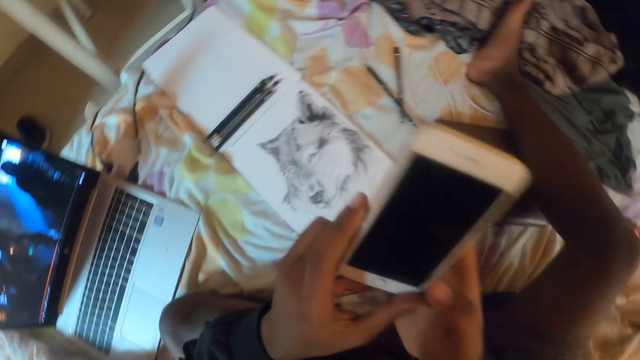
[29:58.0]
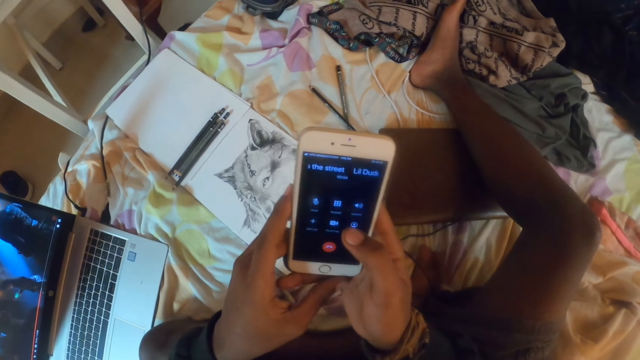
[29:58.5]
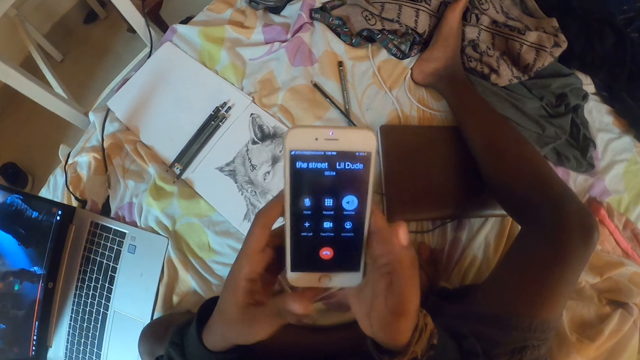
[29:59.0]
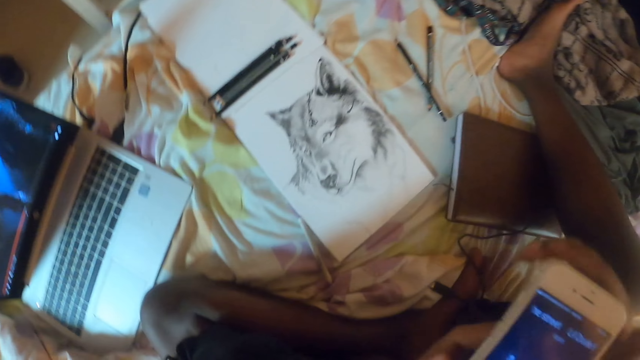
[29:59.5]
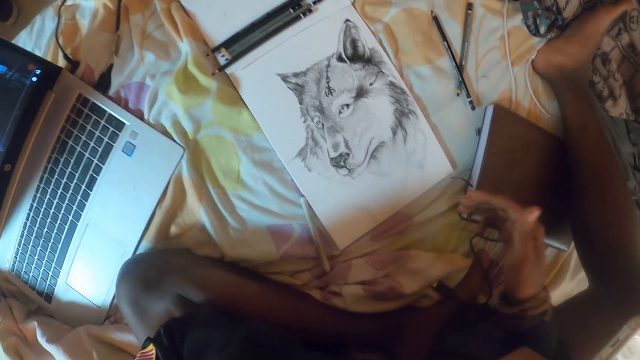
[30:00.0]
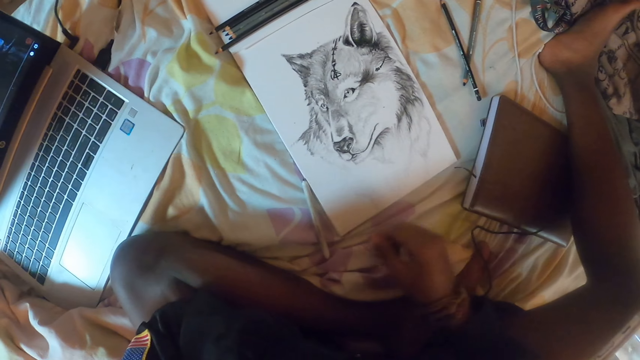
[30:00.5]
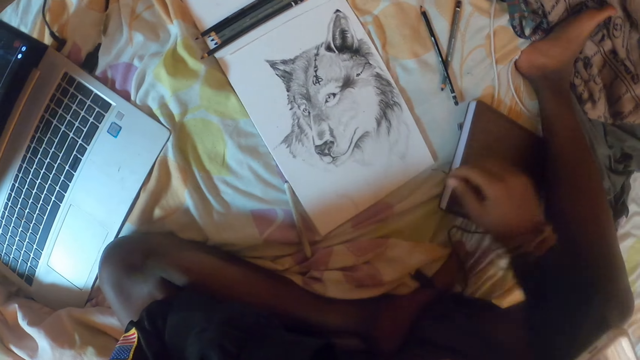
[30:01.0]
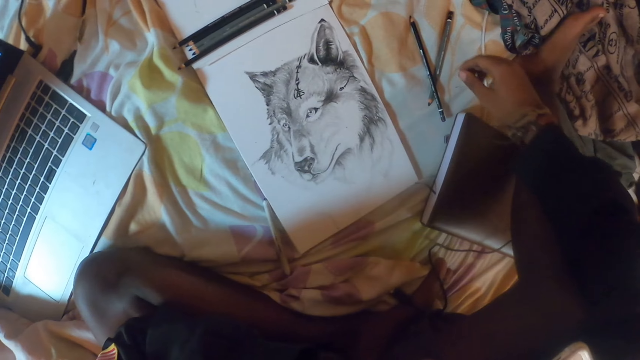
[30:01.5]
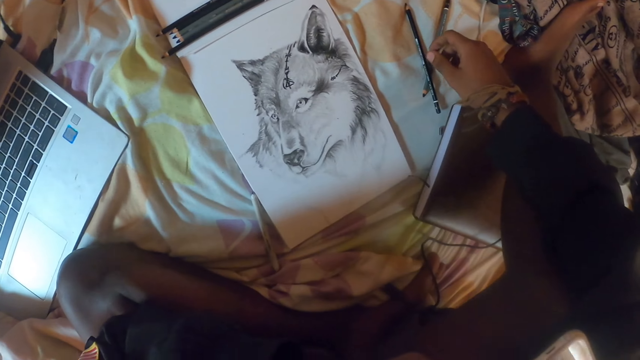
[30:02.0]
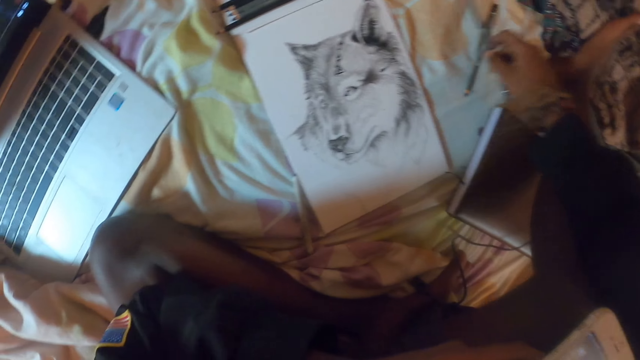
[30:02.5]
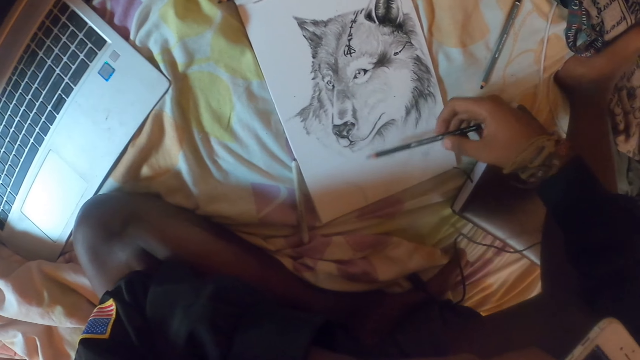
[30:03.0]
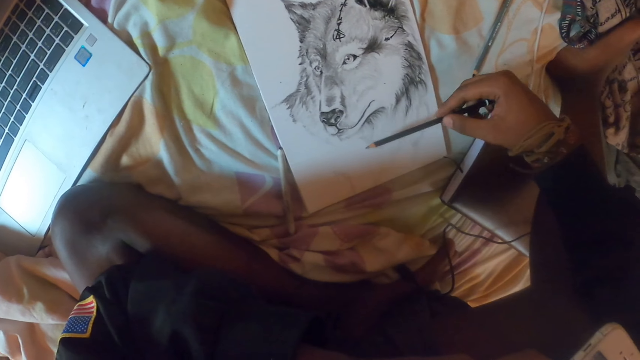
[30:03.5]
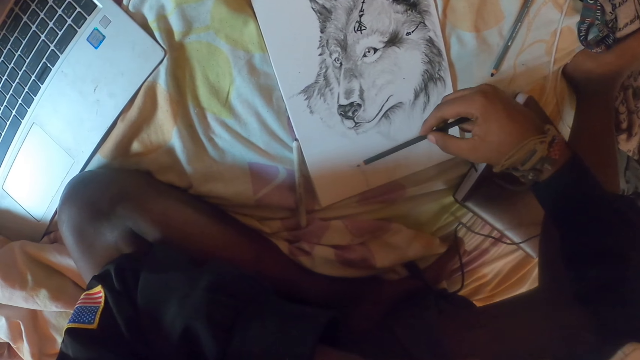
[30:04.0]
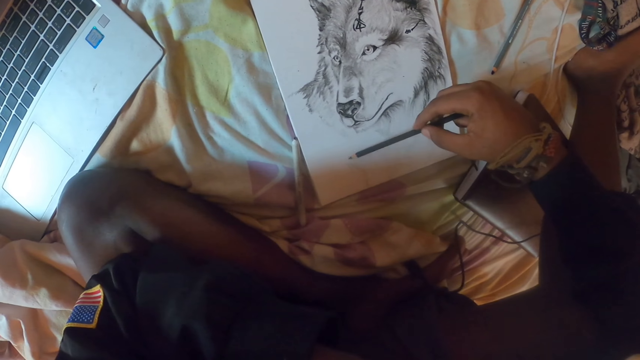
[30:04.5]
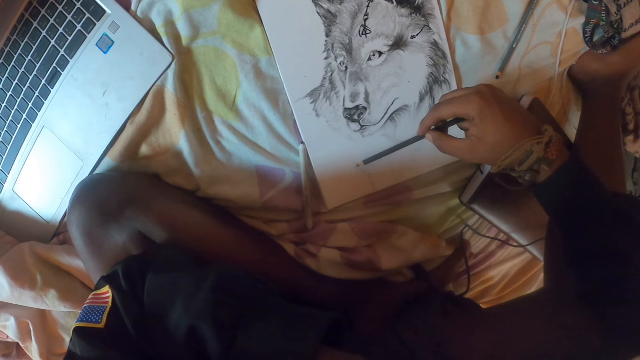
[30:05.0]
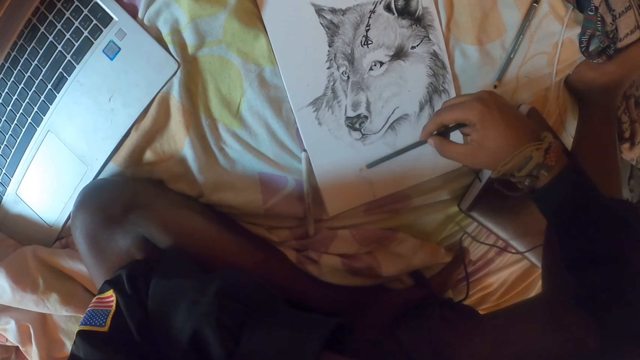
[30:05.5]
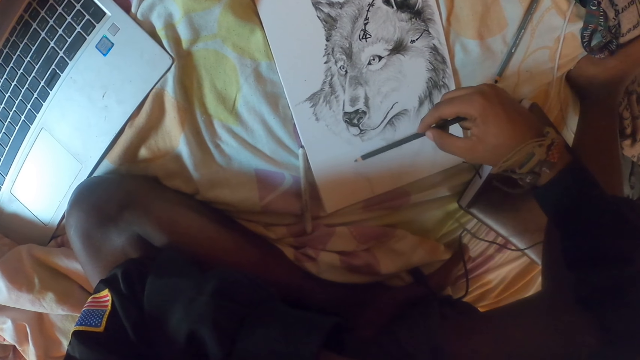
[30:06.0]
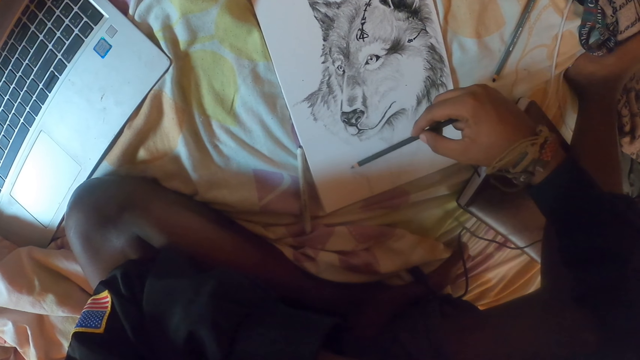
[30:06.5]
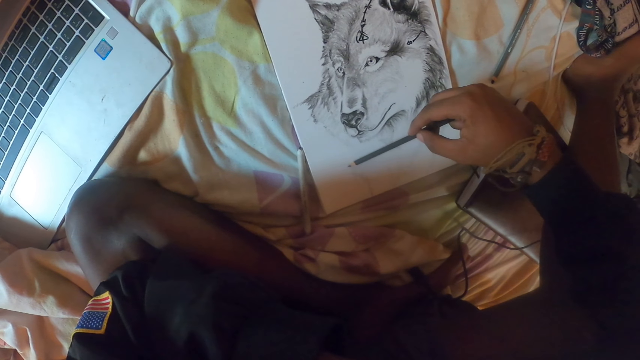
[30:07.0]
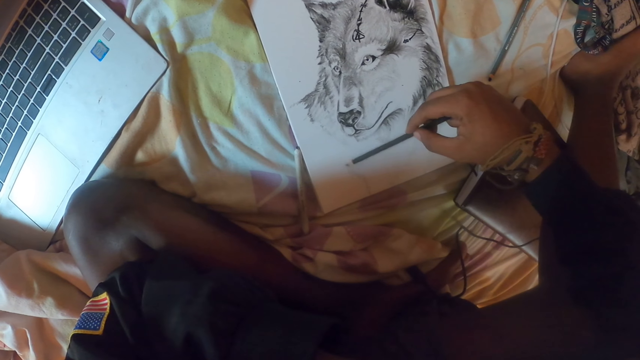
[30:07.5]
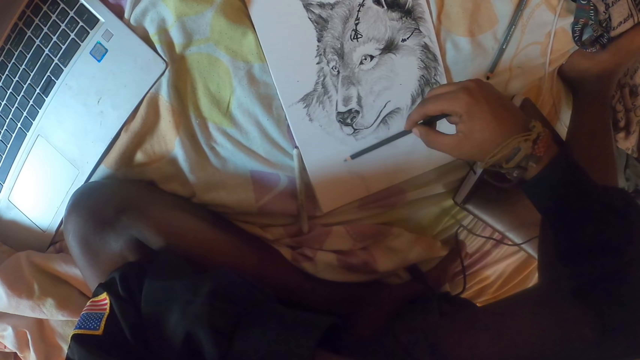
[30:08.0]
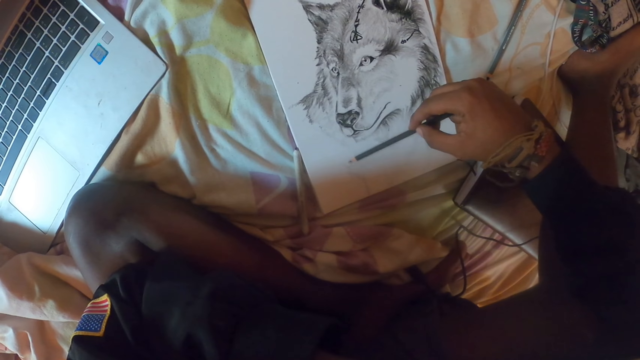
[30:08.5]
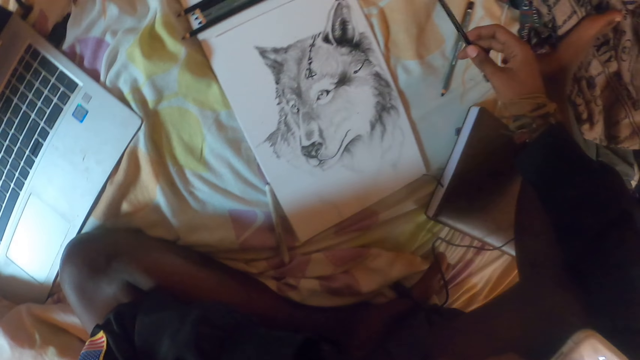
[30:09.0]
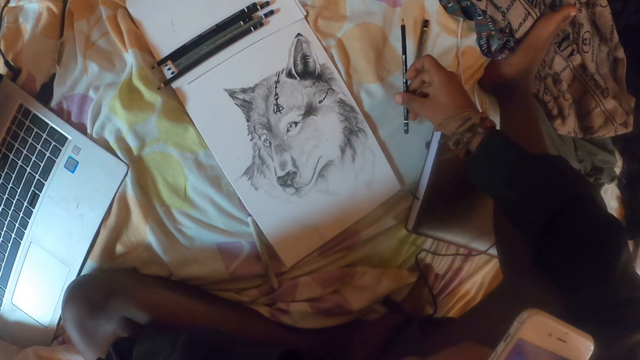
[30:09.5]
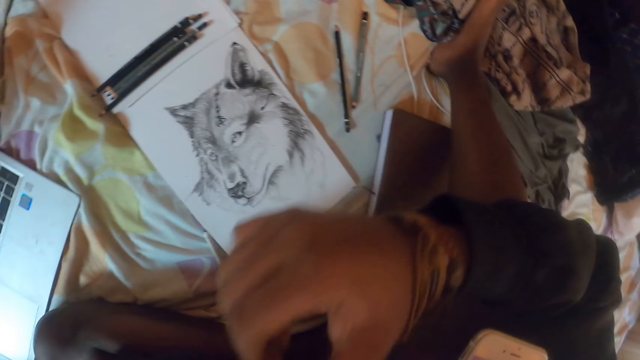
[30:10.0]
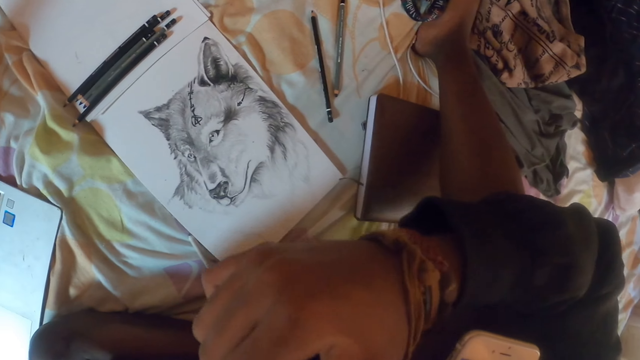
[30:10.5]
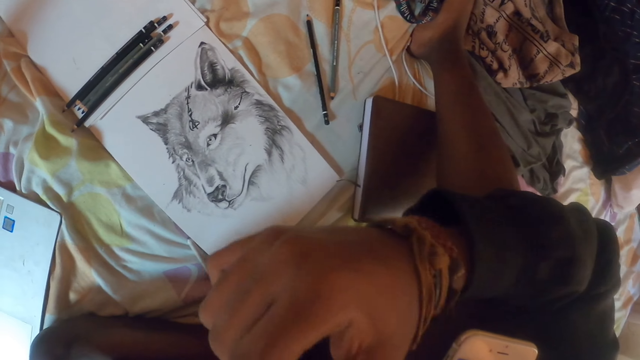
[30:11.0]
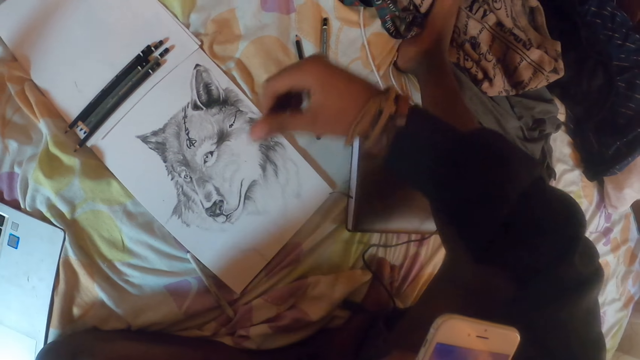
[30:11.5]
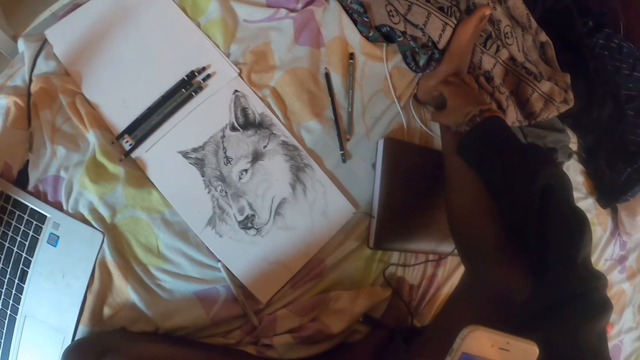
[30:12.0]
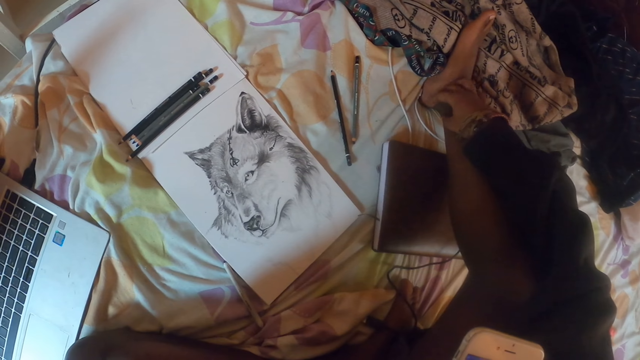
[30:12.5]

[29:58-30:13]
The camera wearer picks up a pencil. He draws a picture. He drops the pencil down. He scratches his face.

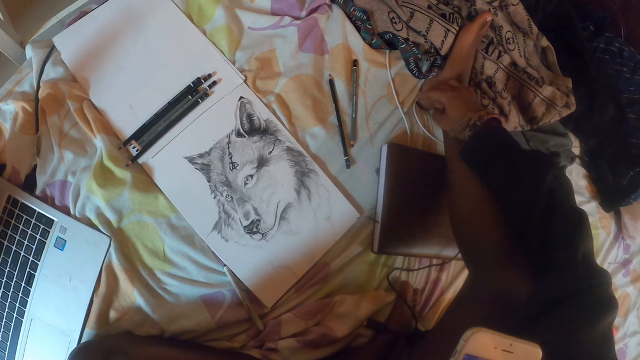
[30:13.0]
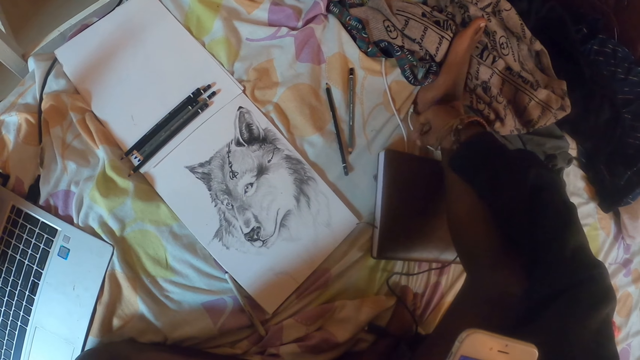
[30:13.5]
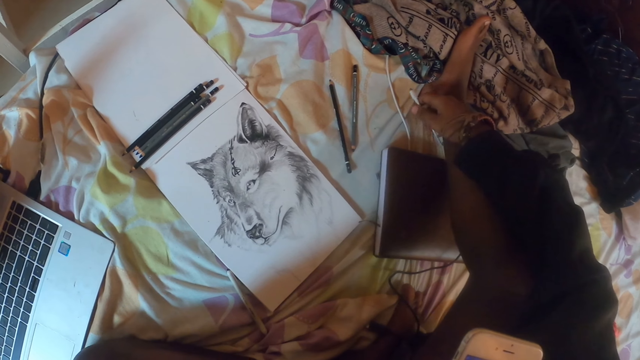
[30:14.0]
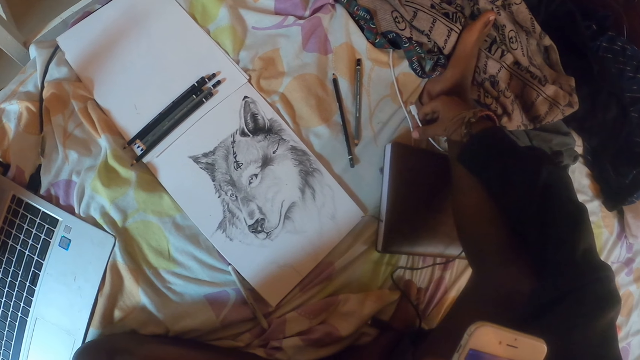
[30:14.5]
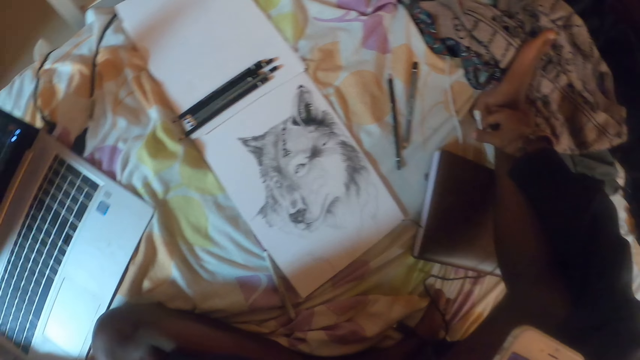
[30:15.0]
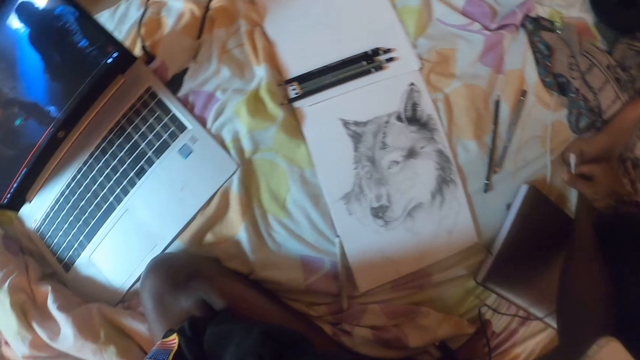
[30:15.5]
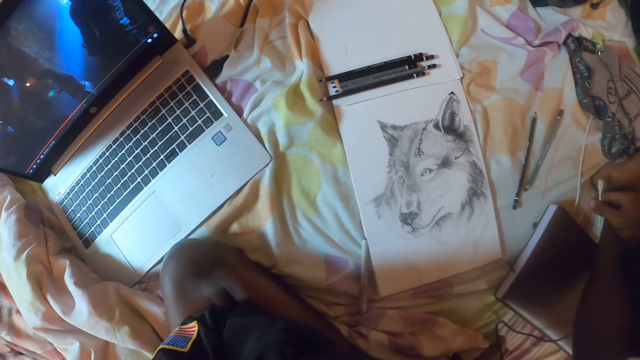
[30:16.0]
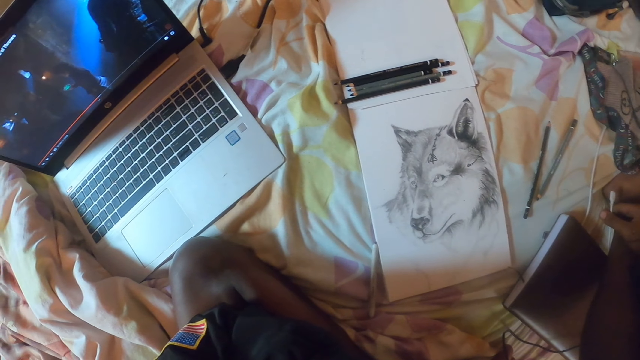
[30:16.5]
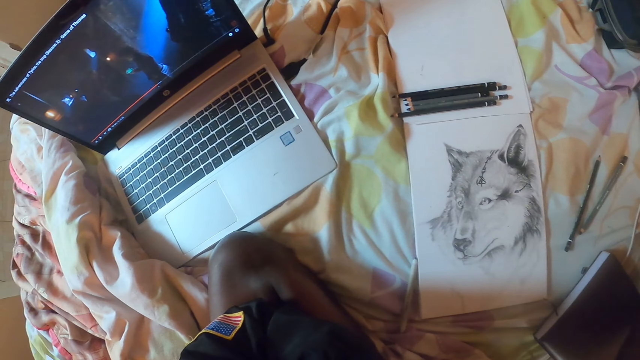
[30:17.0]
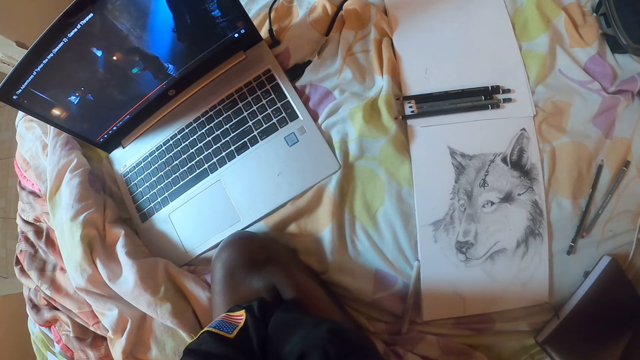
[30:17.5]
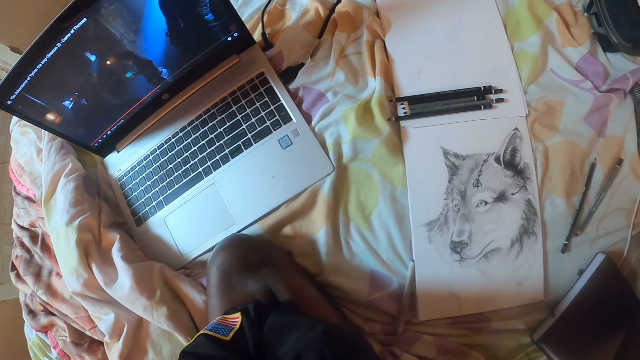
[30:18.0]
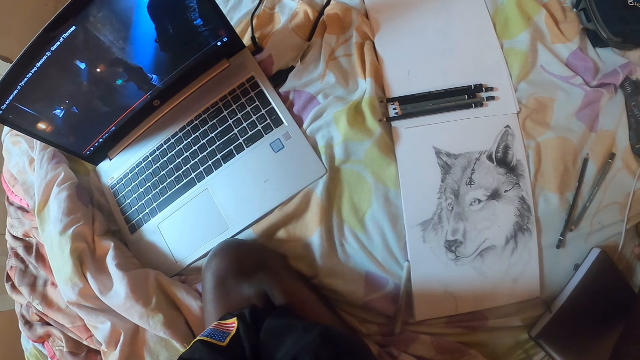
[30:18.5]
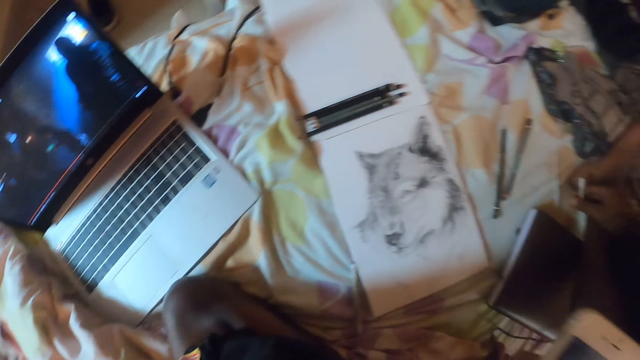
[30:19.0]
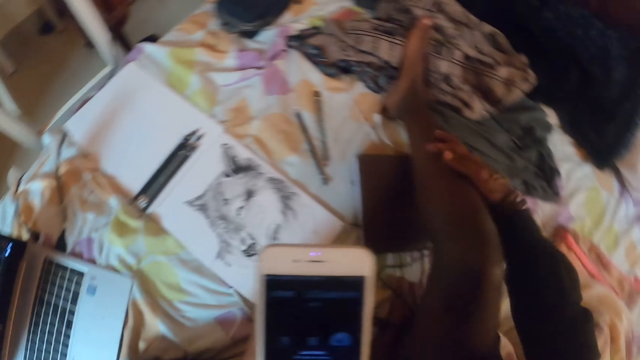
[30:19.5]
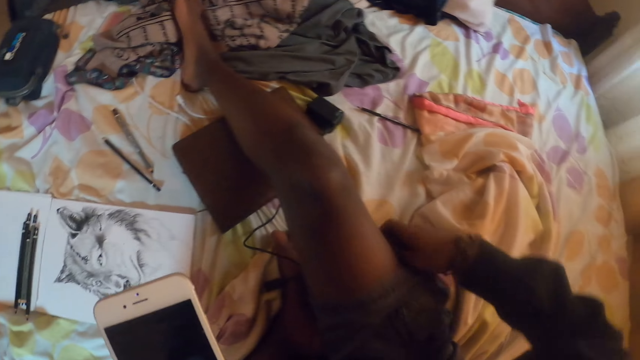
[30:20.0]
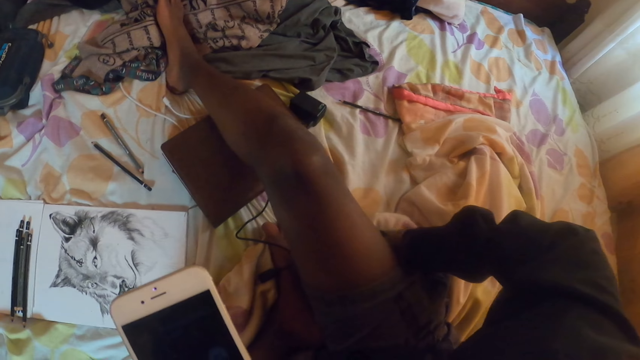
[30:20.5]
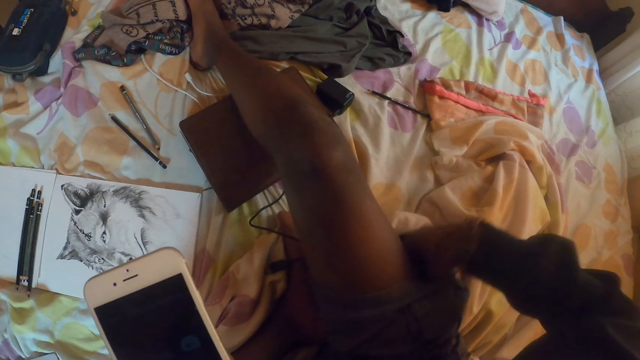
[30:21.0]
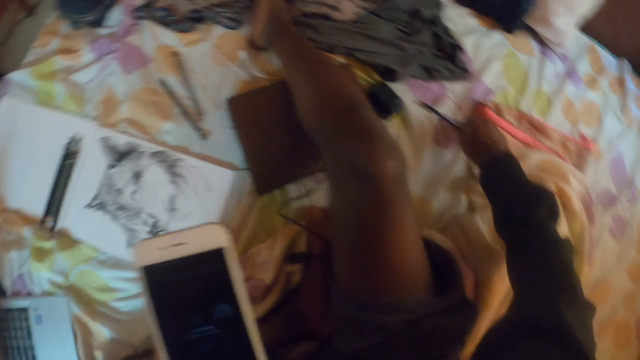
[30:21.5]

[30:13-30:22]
The camera wearer picks up a cable. He looks around the bed. He looks at his phone.
